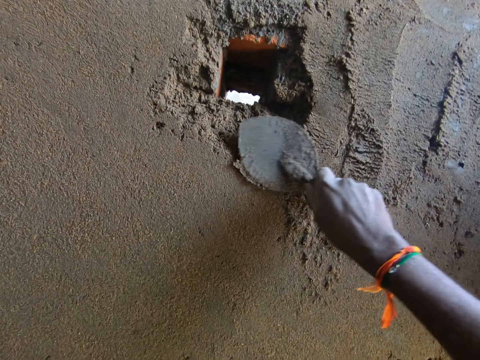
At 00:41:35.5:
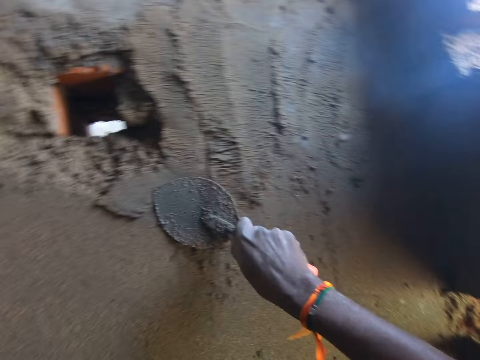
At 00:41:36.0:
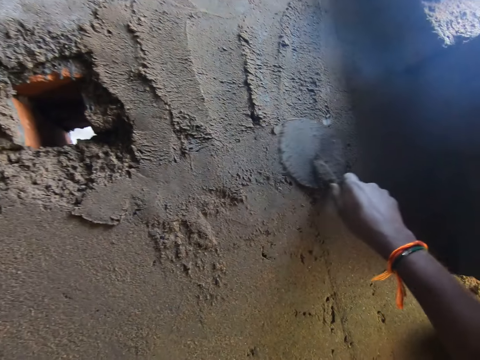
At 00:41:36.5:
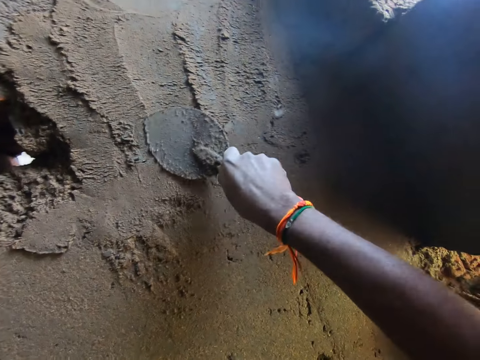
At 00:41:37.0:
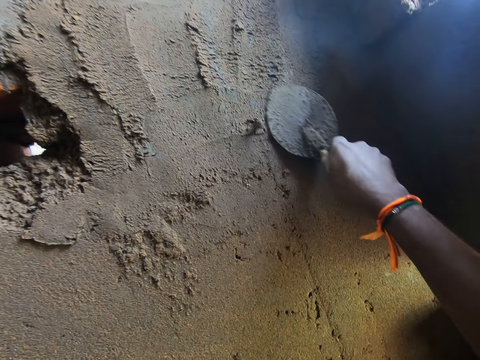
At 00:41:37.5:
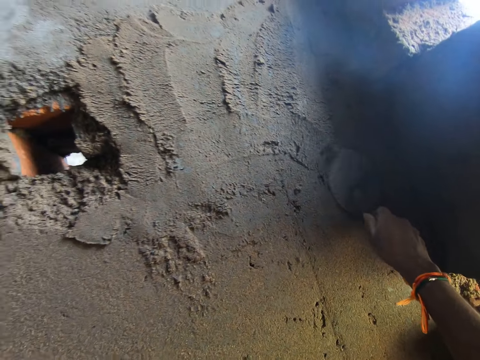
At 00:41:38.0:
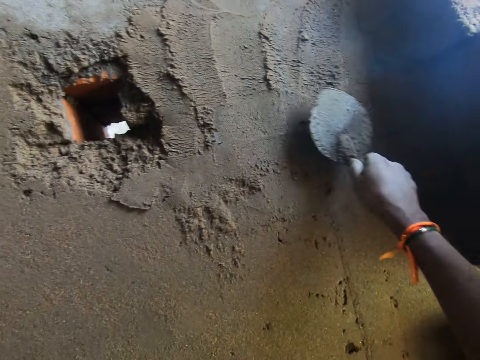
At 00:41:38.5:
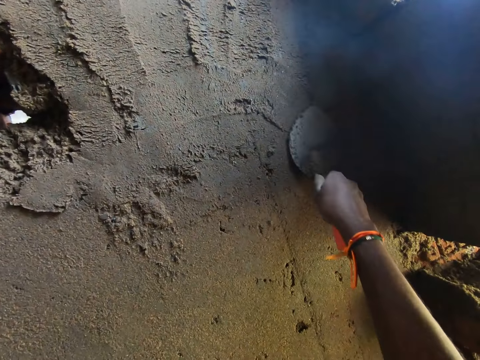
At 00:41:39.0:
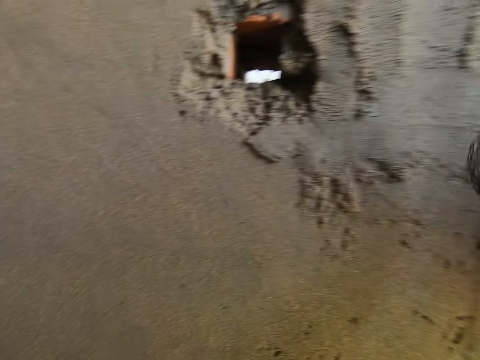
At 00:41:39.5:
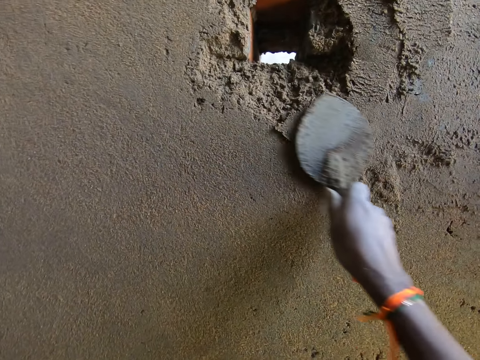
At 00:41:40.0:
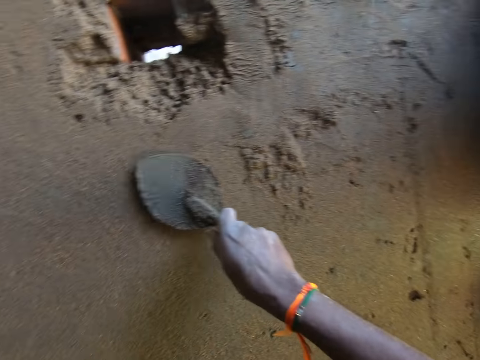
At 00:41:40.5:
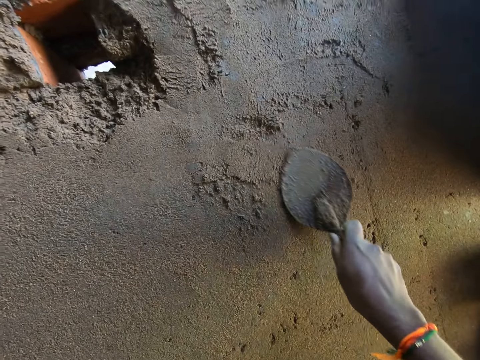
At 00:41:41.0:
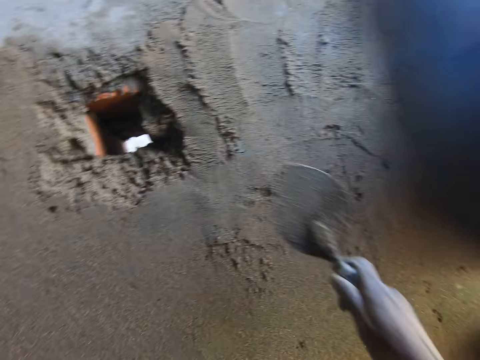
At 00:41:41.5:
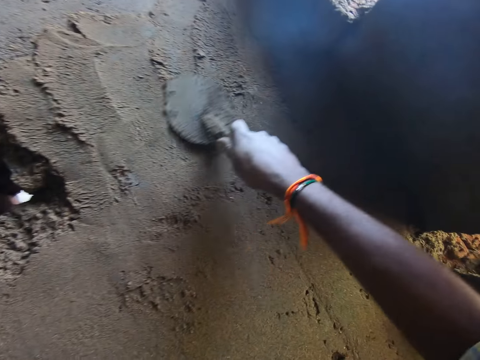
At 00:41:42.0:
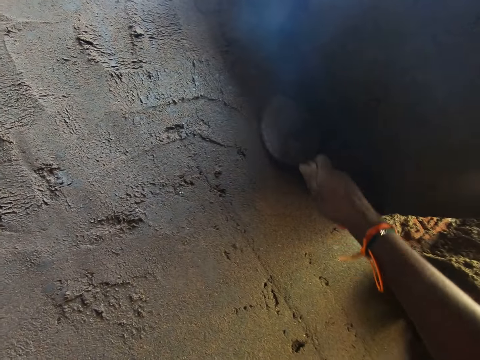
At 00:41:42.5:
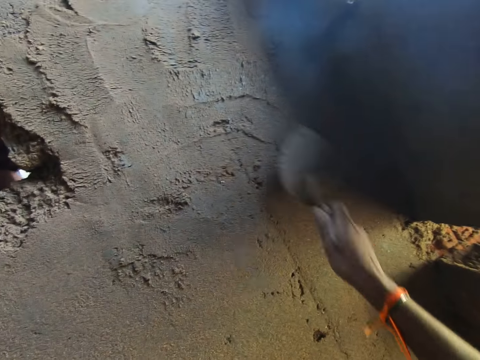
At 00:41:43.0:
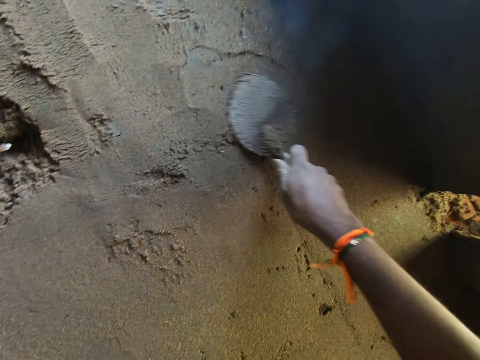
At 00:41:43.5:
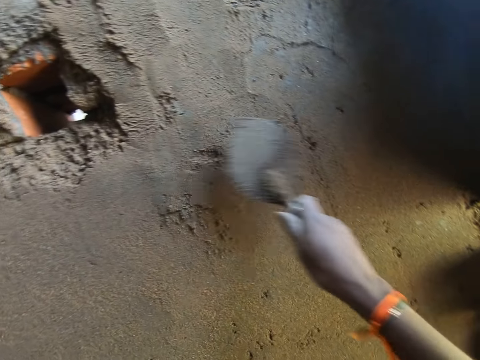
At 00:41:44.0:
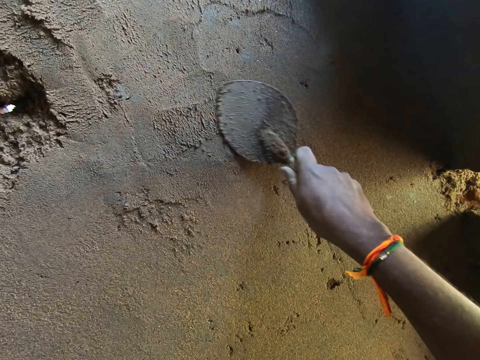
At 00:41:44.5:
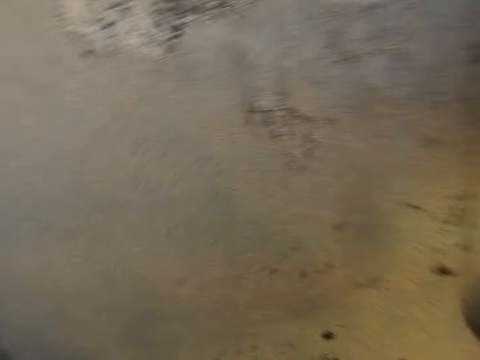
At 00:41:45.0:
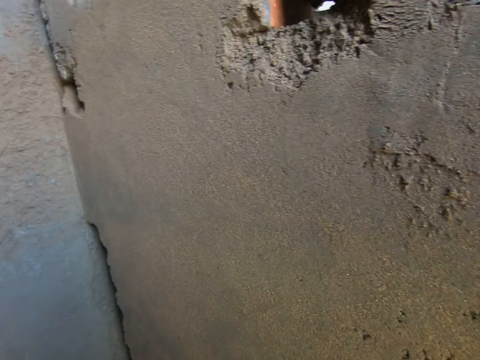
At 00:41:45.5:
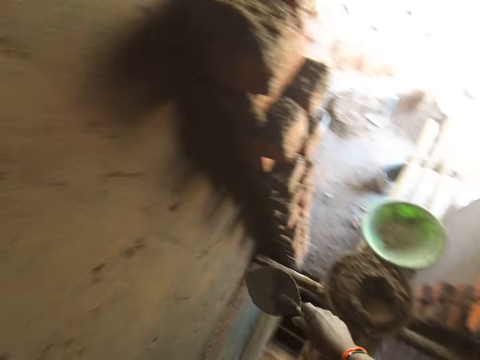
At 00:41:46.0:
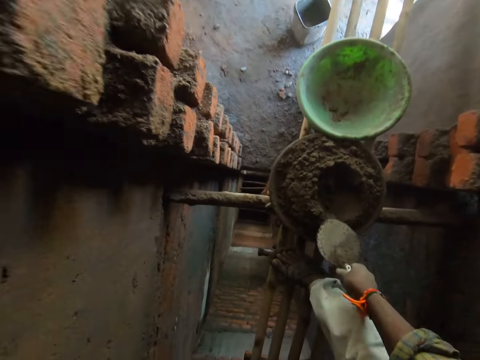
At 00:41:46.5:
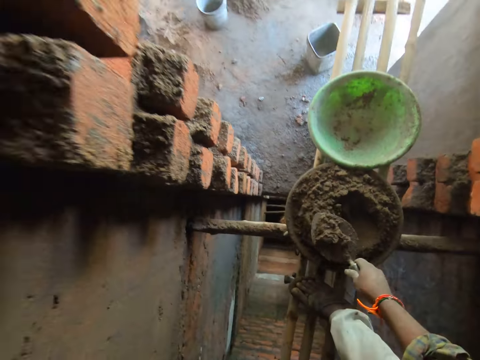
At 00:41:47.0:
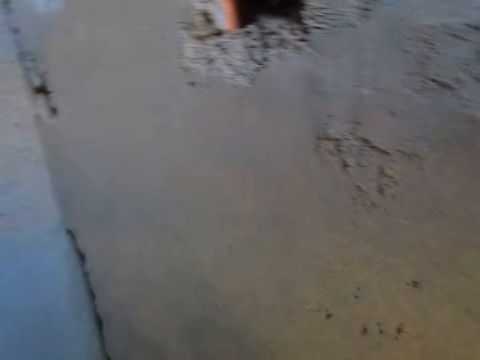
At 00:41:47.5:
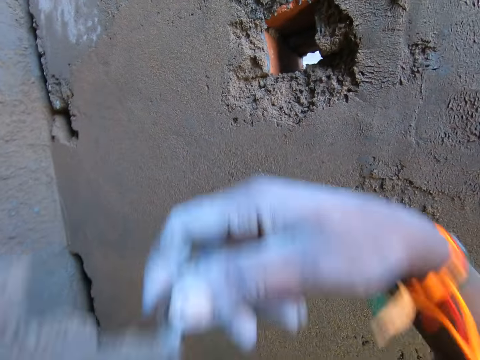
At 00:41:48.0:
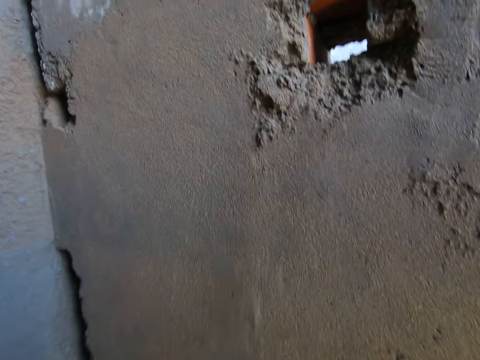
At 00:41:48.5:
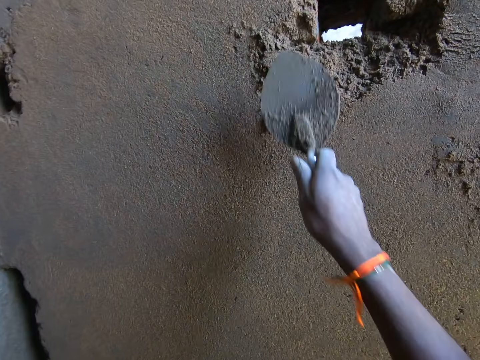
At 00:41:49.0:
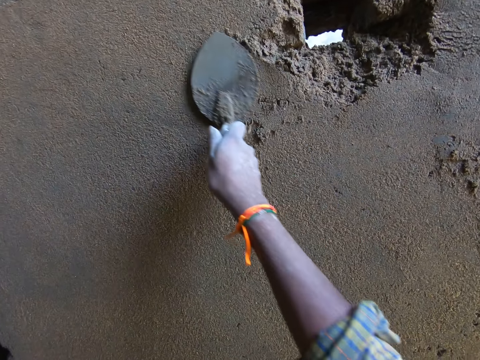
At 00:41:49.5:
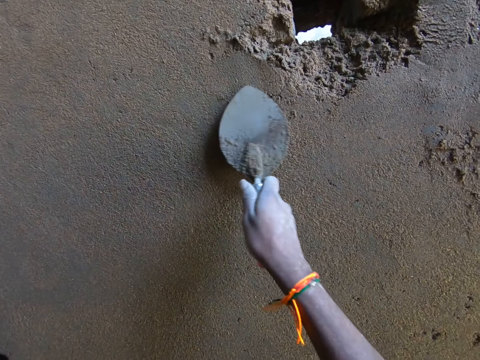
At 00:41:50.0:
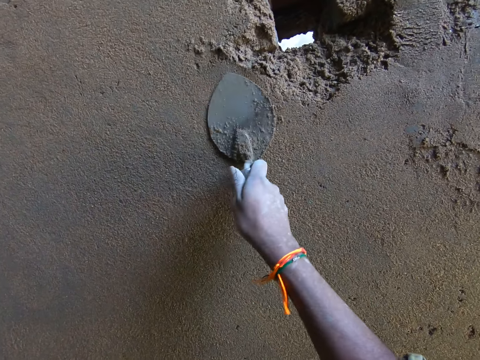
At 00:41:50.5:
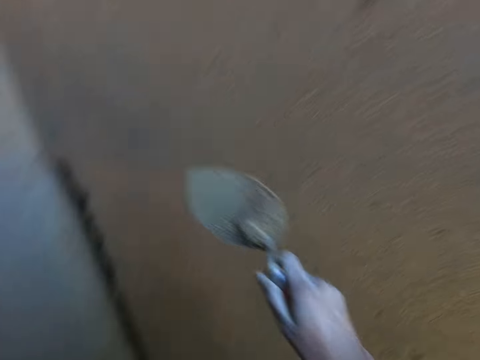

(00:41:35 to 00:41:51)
The camera wearer takes cement paste from the construction pan on the bundle of bamboo sticks with the hand trowel in his right hand. He throws the cement paste on the hand trowel on the wall with his right hand. He smoothens the wall with the hand trowel in his right hand.

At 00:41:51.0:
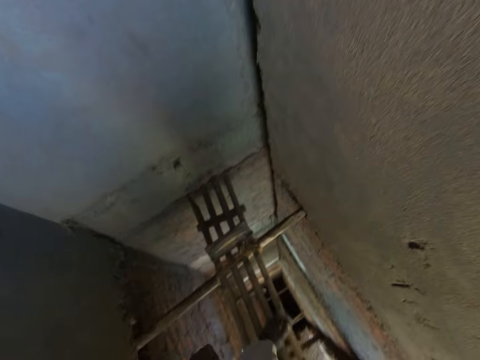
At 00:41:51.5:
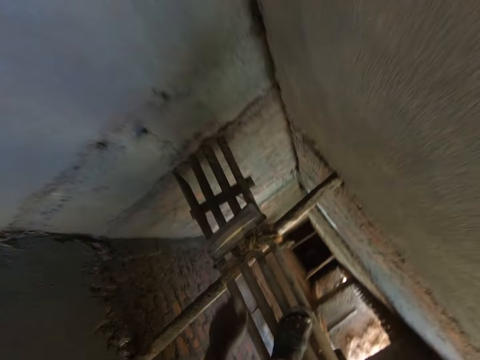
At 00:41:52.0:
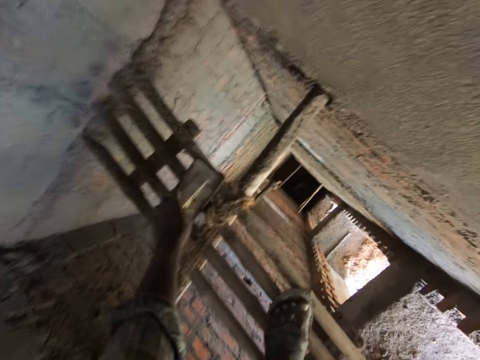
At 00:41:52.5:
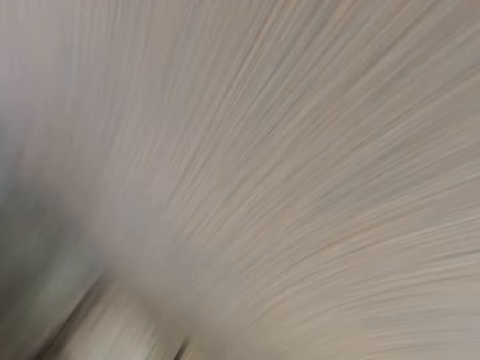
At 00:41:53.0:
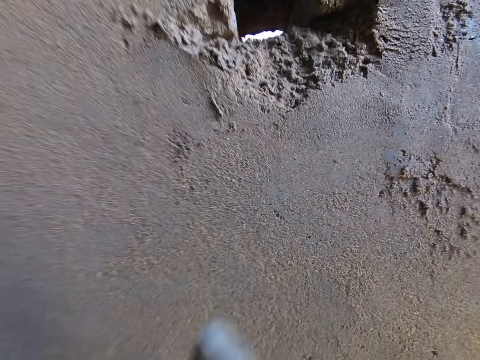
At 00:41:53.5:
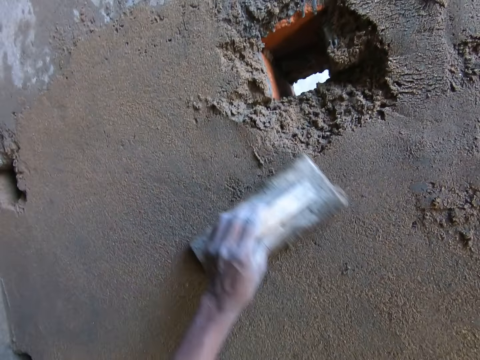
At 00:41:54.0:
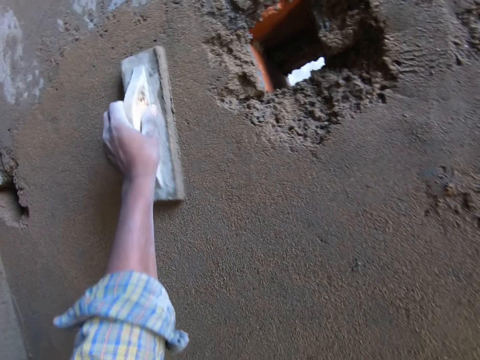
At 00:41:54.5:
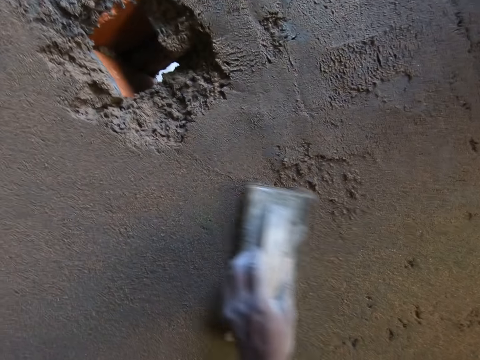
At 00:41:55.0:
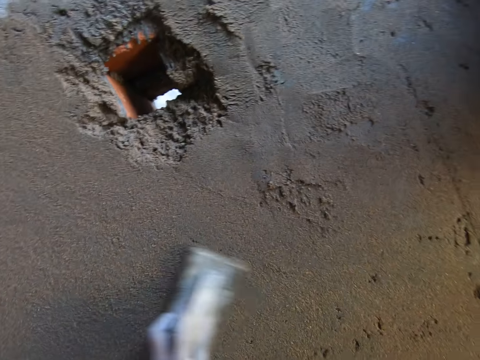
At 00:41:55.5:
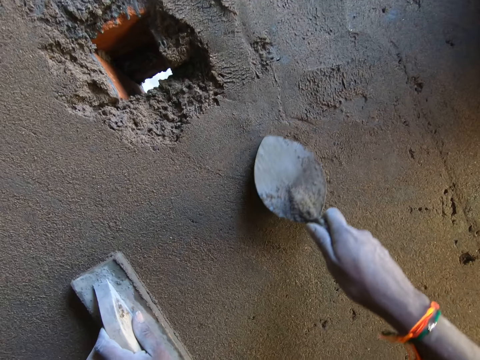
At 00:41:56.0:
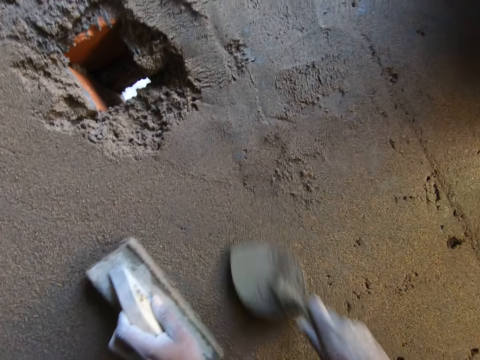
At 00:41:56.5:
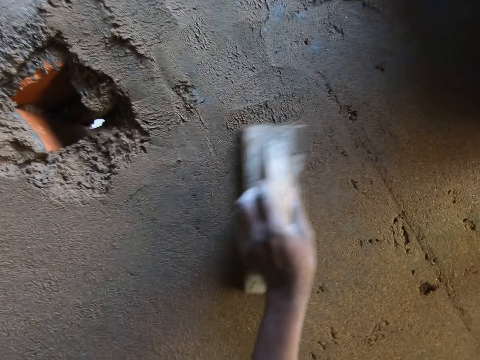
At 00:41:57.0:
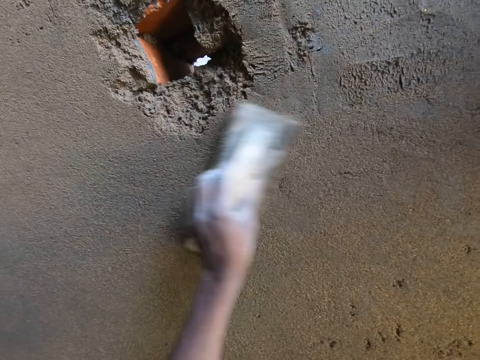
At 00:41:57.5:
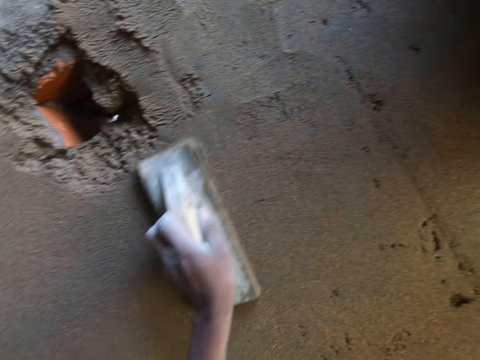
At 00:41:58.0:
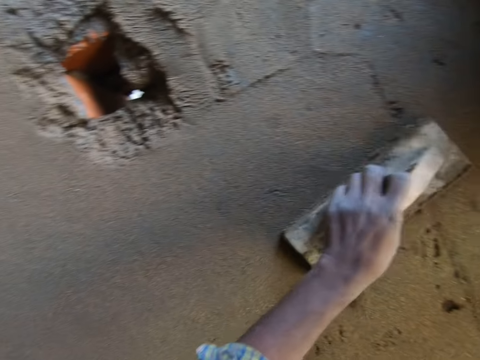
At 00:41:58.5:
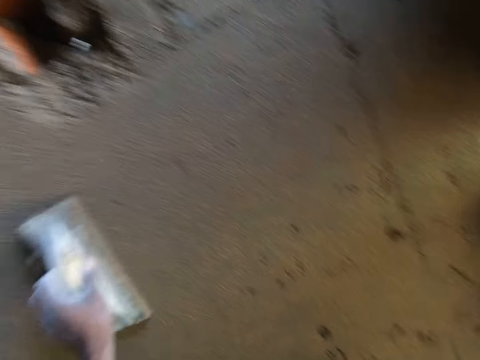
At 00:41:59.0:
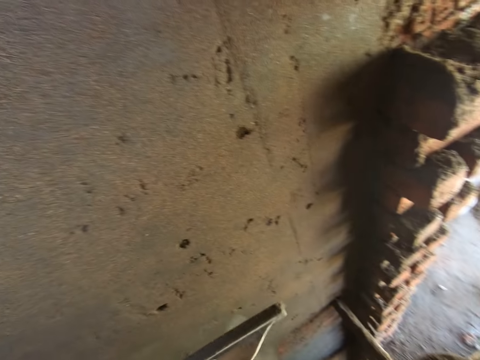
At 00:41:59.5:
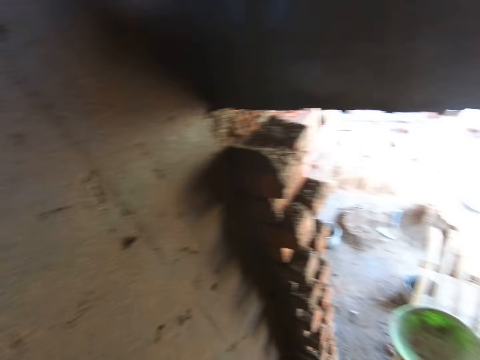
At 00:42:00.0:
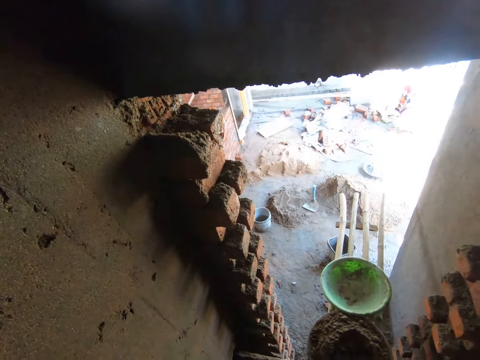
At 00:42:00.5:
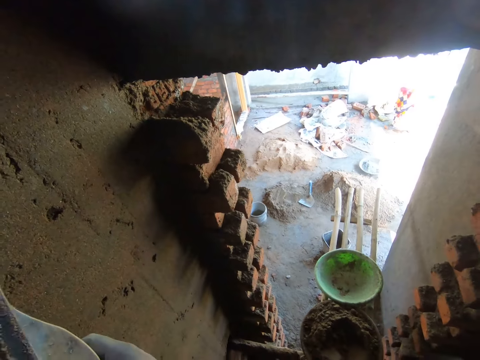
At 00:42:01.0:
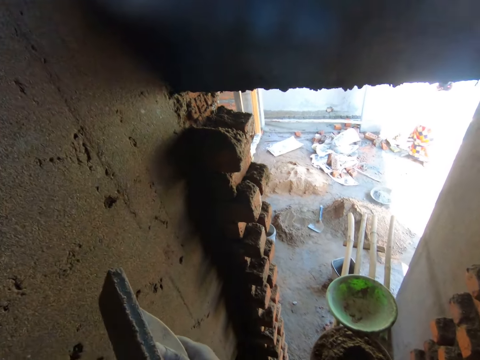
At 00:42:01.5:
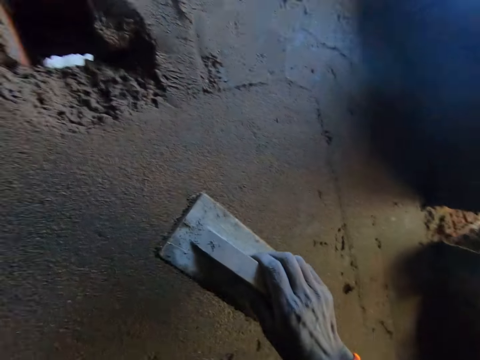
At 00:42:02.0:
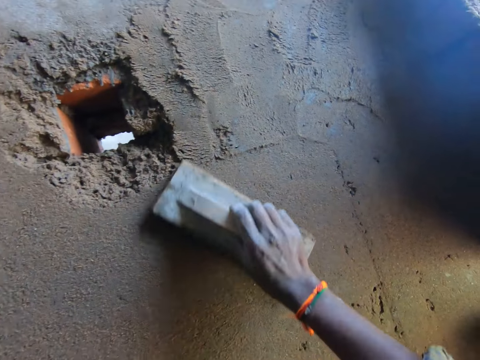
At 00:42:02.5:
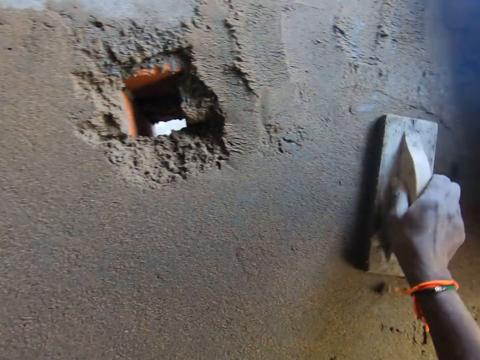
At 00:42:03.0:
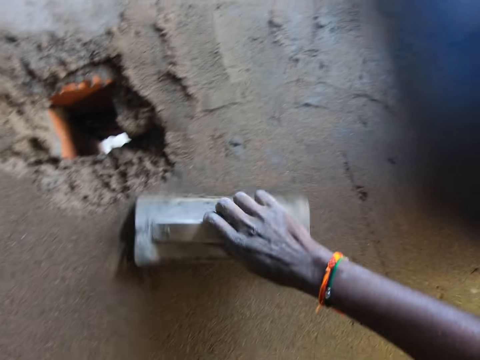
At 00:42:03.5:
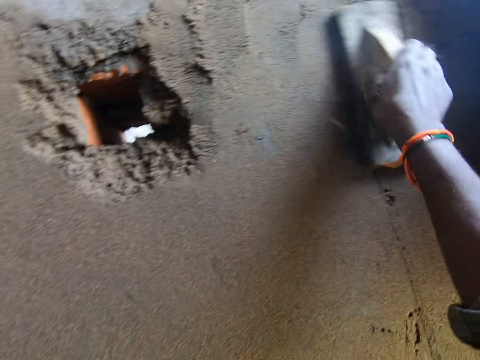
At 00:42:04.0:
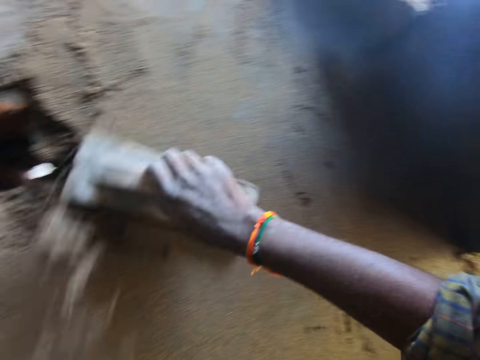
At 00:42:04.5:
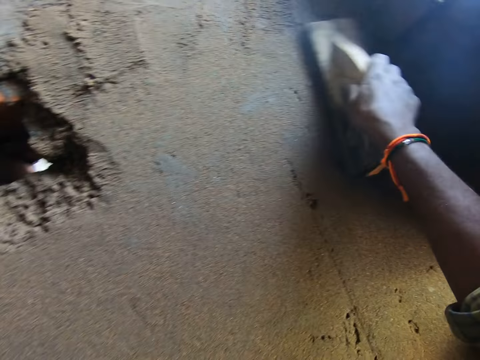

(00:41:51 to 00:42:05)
The camera wearer takes the wooden float from the bundle of bamboo sticks with his left hand. He smoothens the wall with the wooden float in his left hand. He spreads concrete on the wall. He smoothens the wall with the hand trowel in his right hand. He smoothens the wall with the wooden float in his left hand. He smoothens the wall with the wooden float in his right hand.
